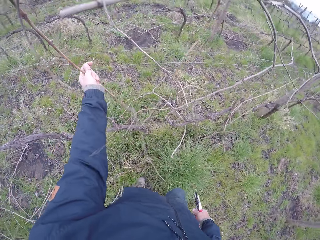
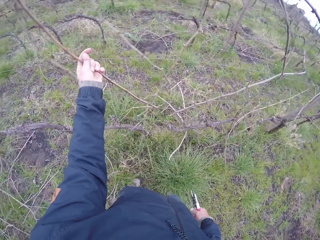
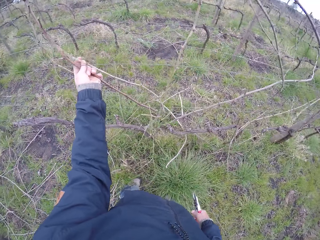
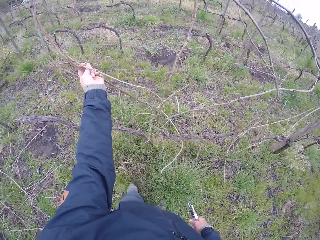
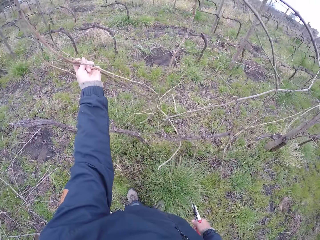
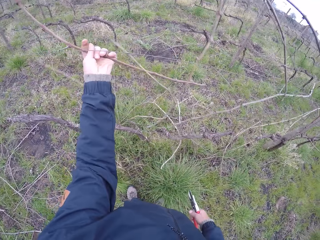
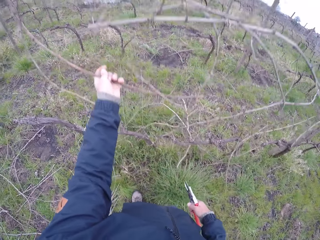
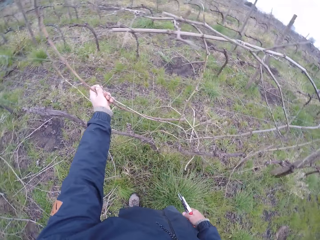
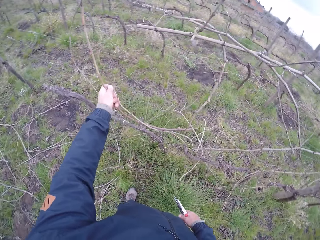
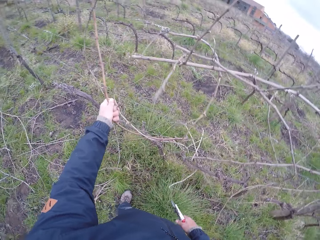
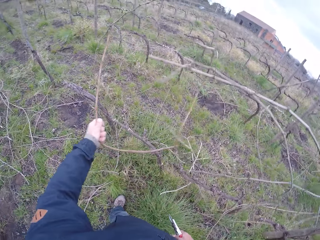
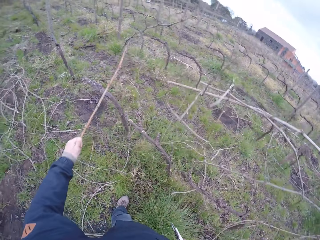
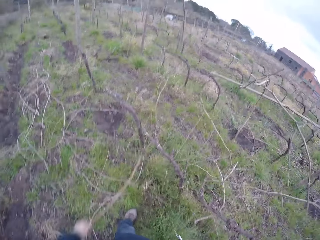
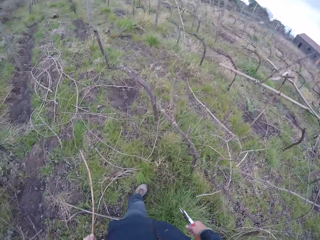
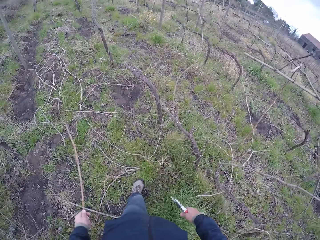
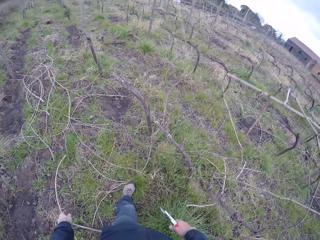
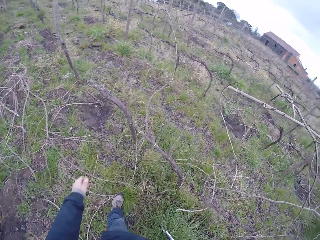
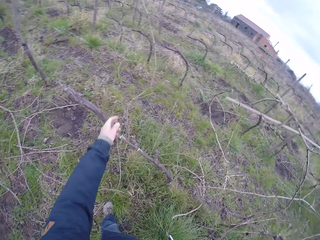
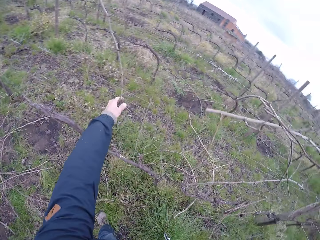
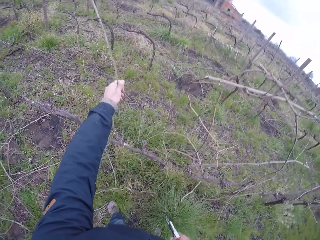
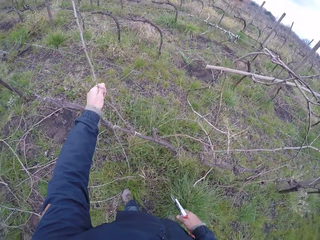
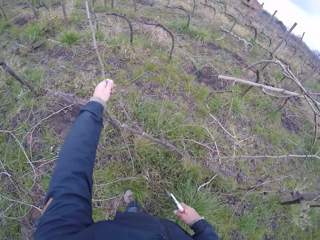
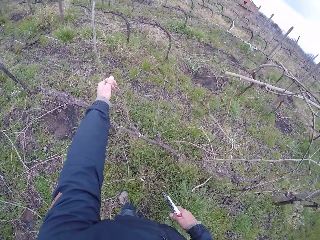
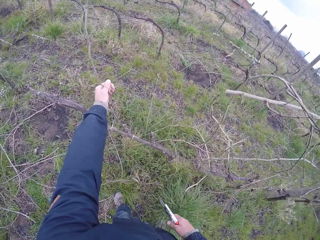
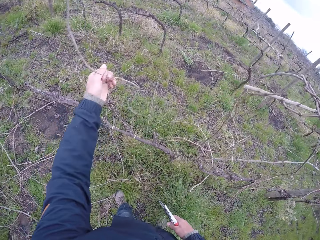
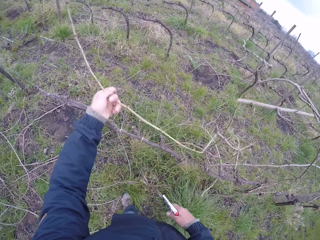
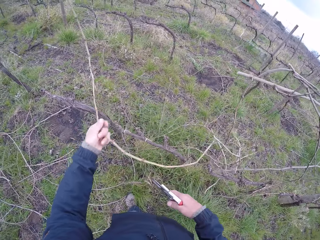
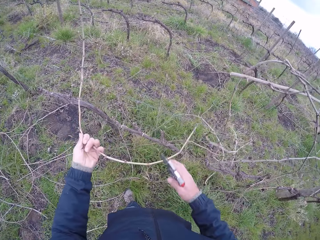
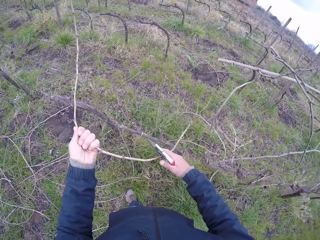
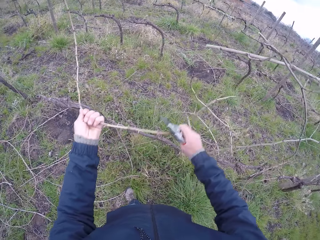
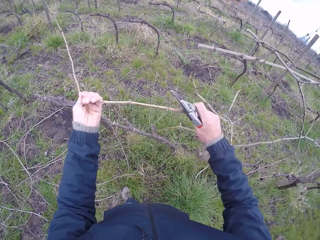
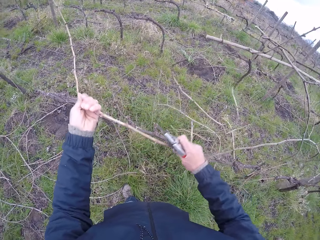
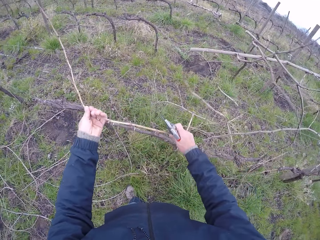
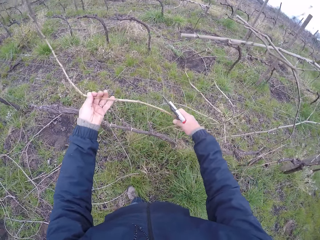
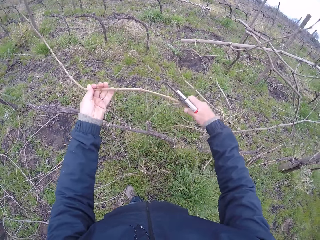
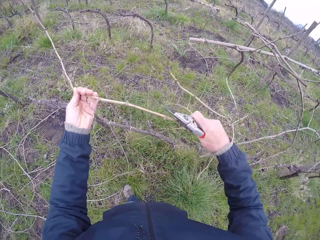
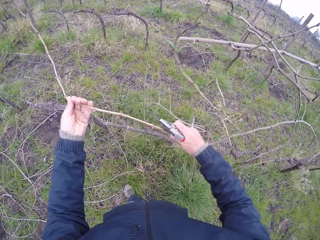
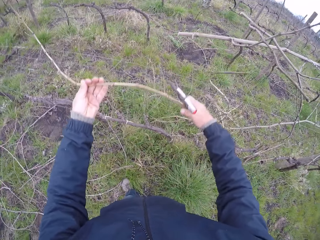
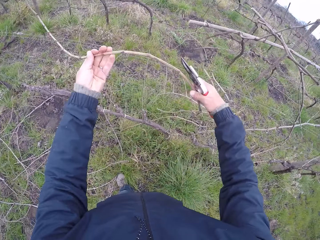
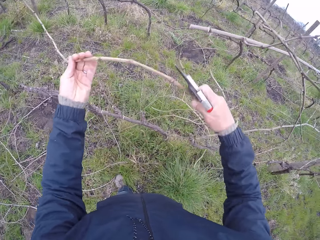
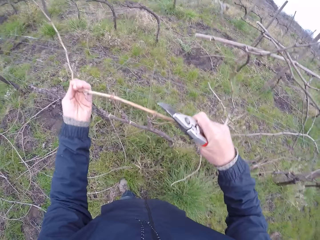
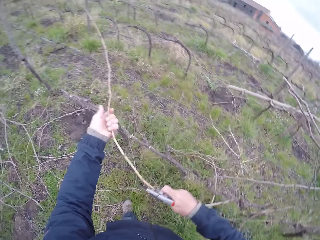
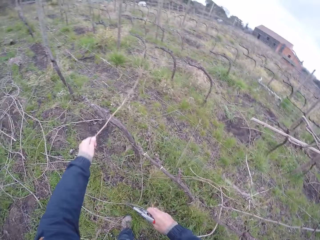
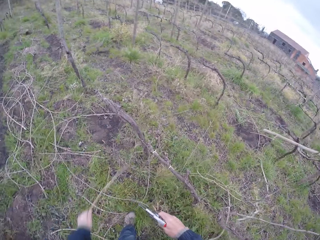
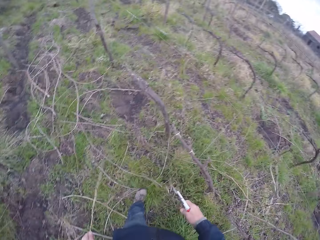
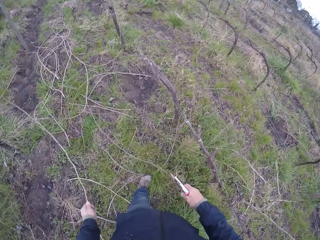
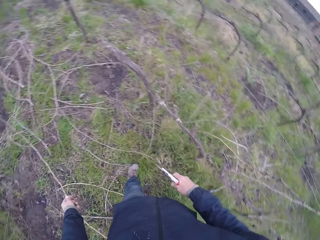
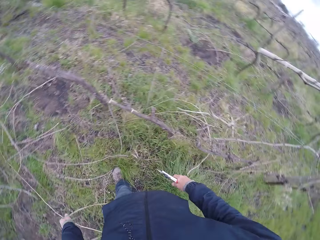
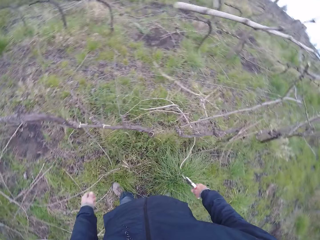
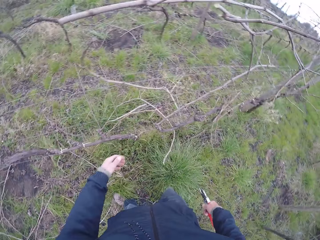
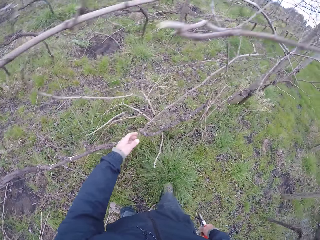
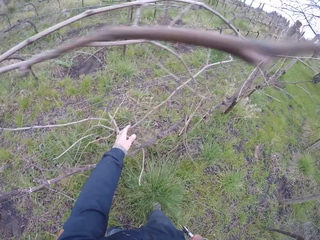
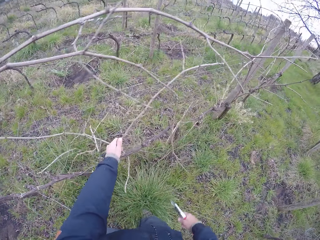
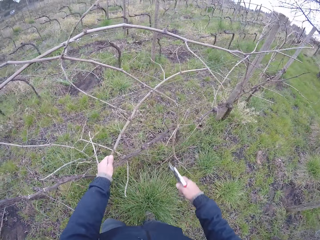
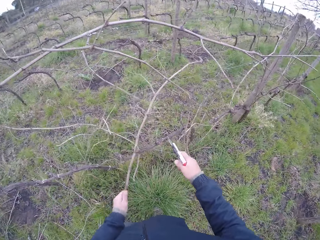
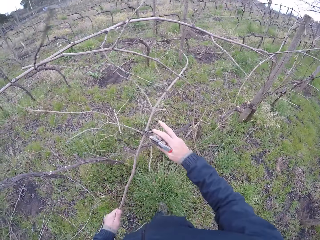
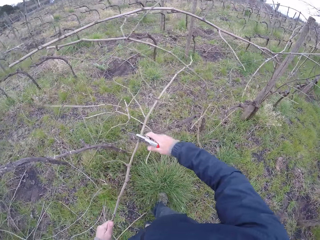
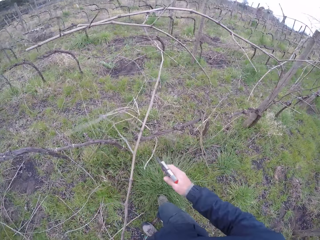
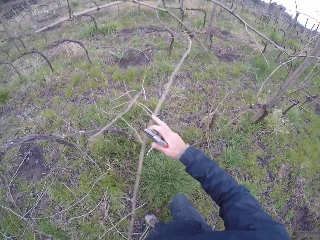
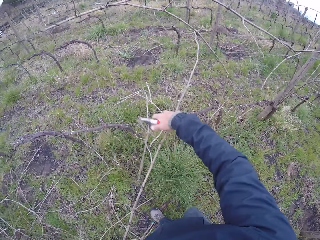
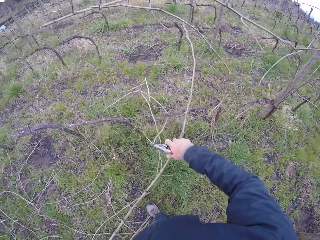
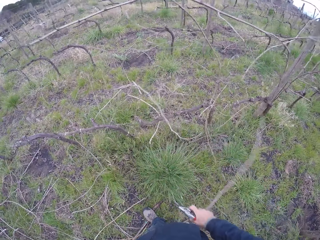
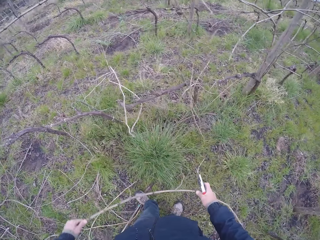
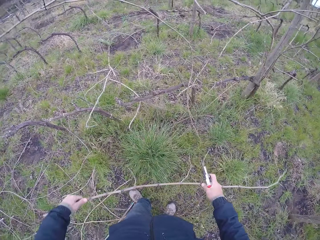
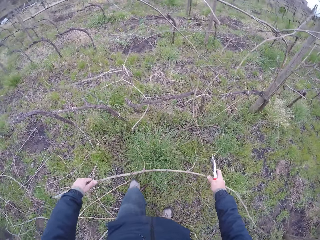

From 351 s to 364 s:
The camera wearer holds the tree branch with his left hand. He pulls the tree branch with his left hand. He drops the tree branch on the ground with his left hand. He pulls the tree branch with both hands. He drops the tree branch on the ground with his left hand. He pulls the tree branch with his left hand.

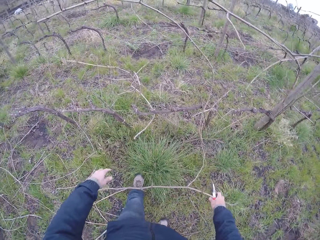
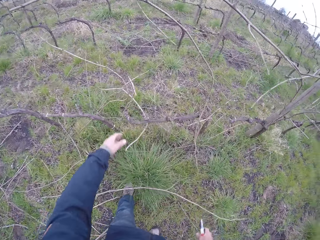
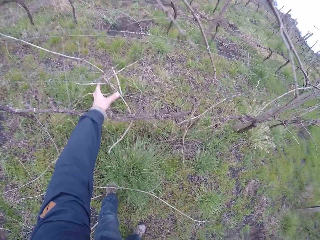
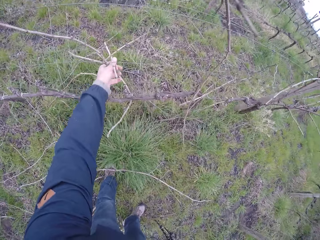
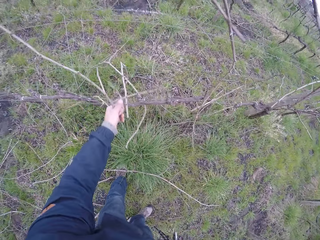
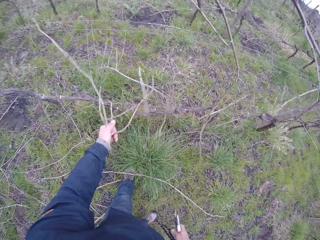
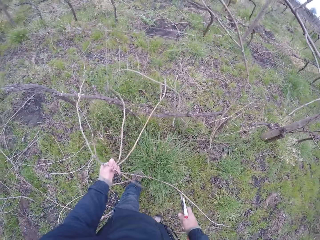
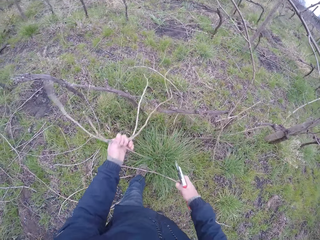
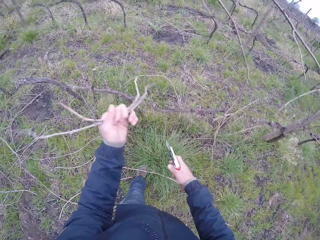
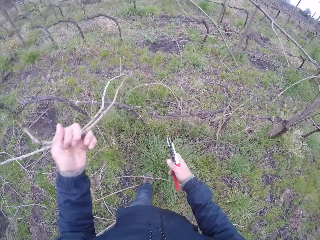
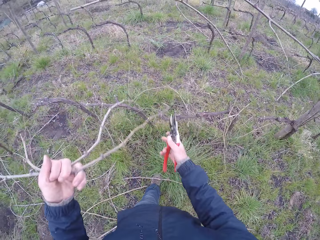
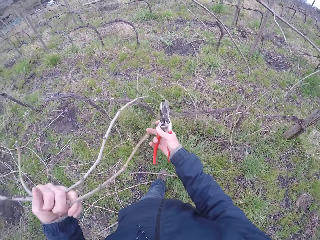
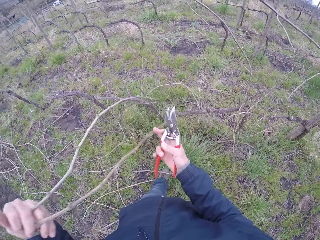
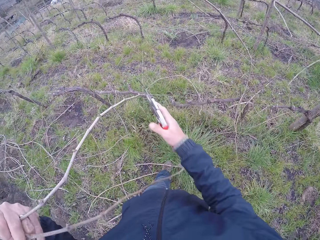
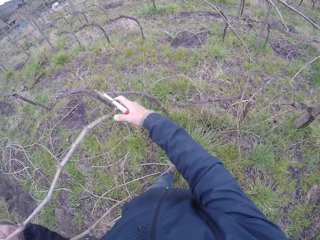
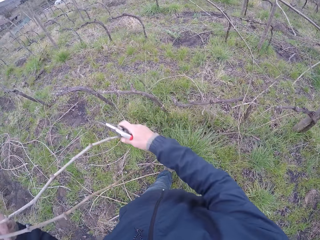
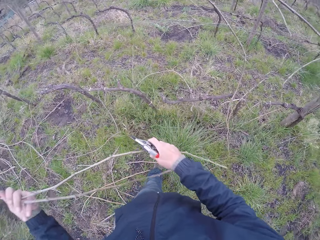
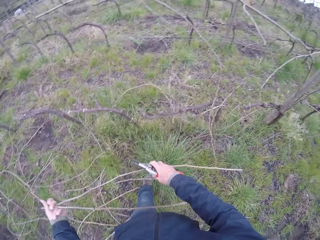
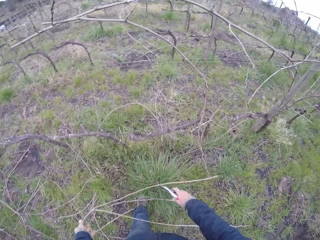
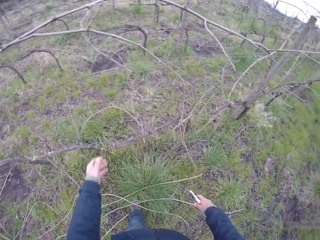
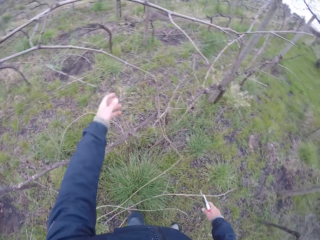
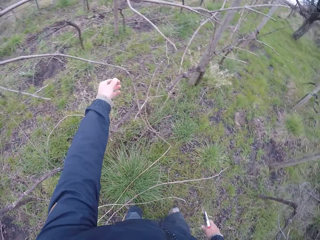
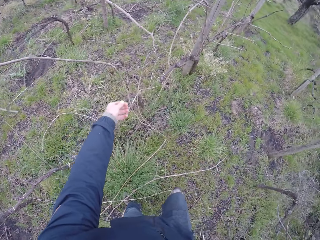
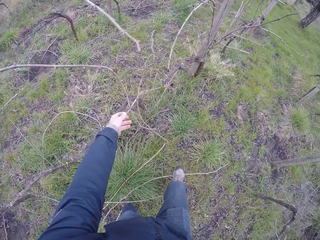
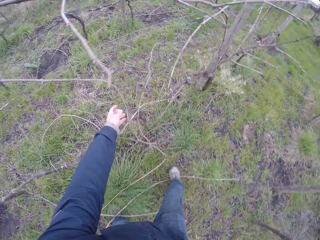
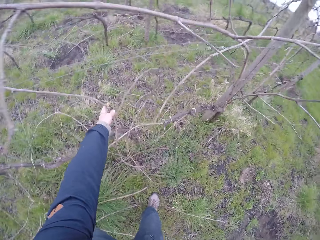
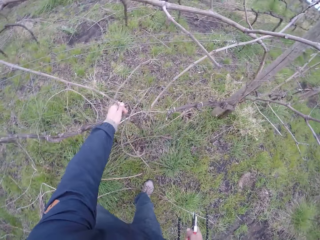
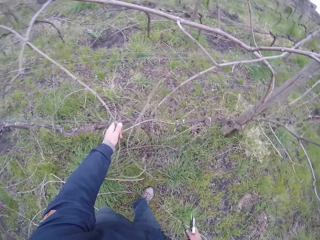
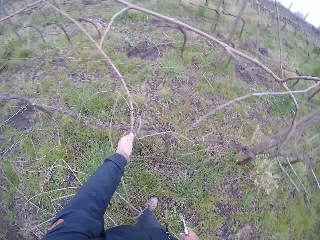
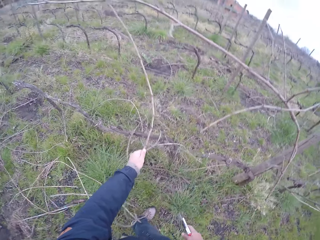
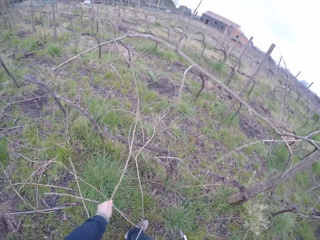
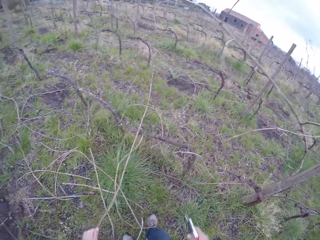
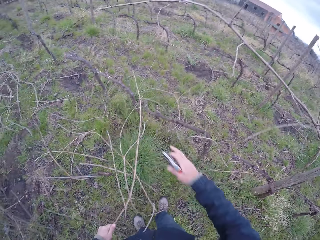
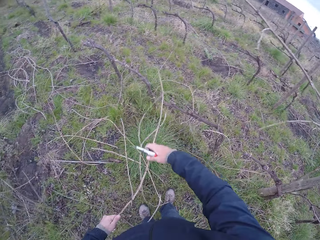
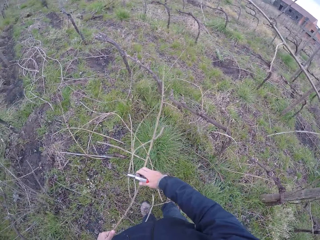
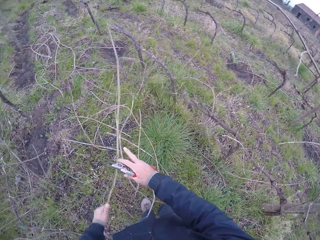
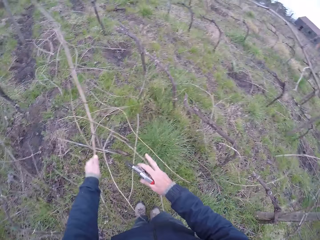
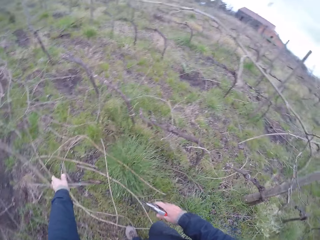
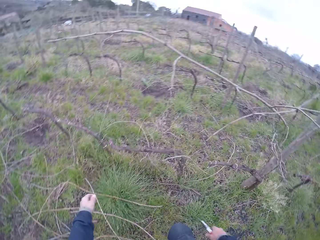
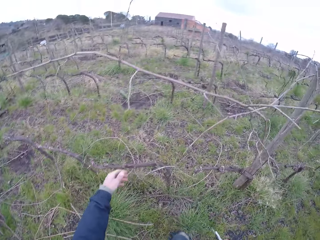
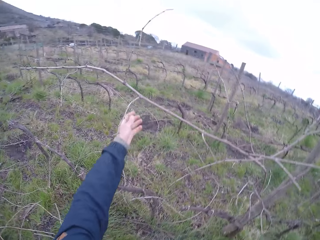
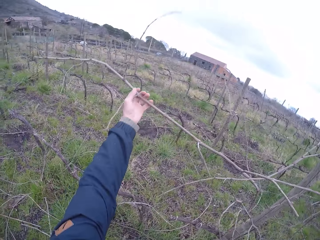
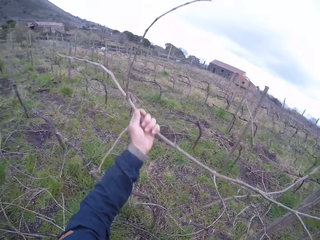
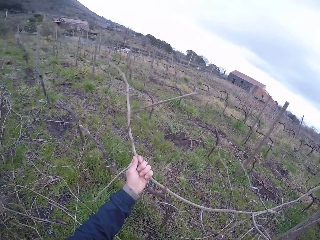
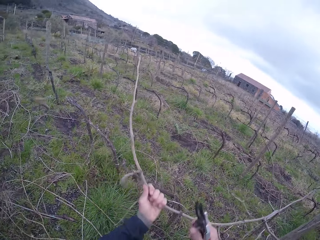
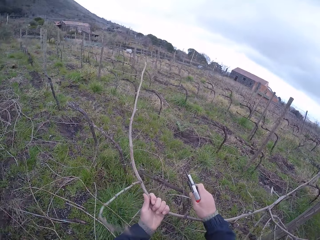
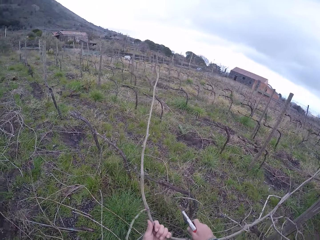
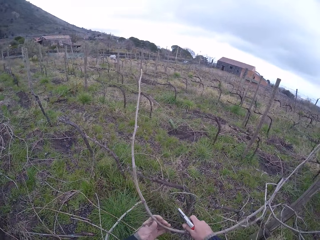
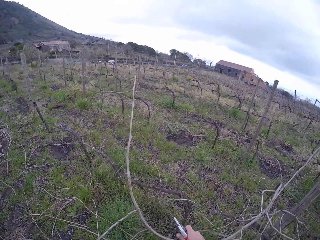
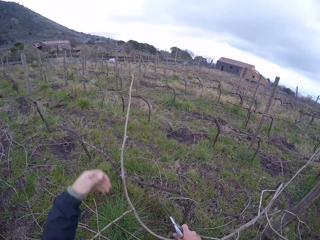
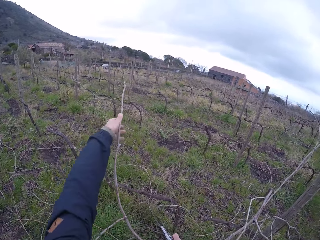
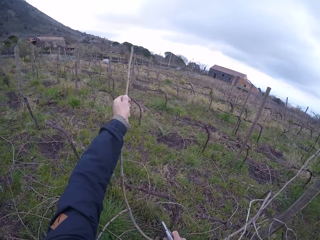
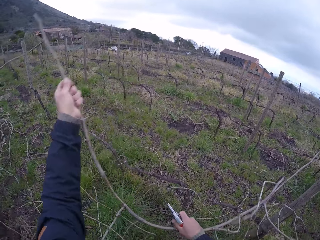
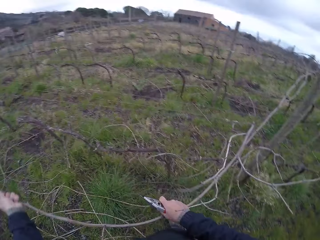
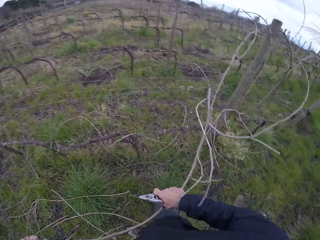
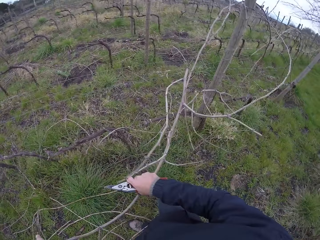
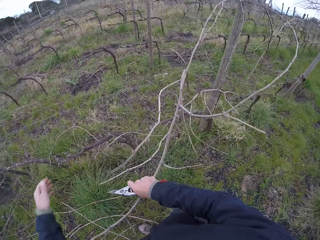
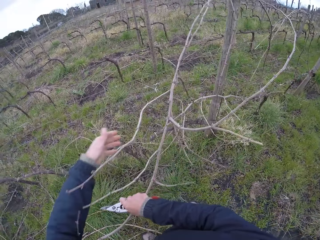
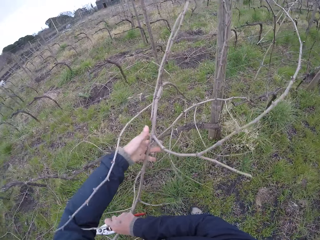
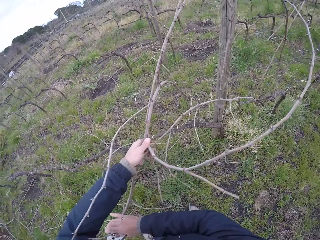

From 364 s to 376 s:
The camera wearer drops the tree branch on the ground with both hands. He pulls the tree branch with his left hand. He drops the tree branch on the ground with his left hand. He pulls the tree branch with his left hand. He drops the tree branch on the ground with his left hand. He pulls the tree branch with his left hand.
